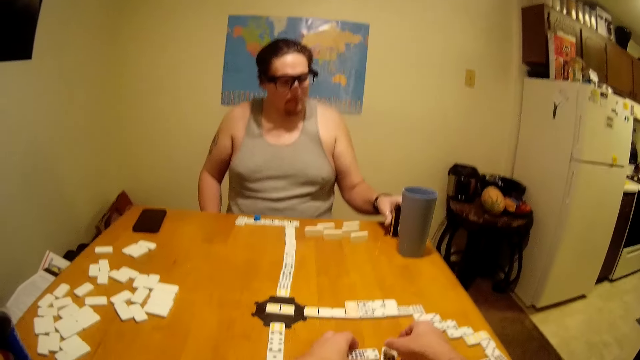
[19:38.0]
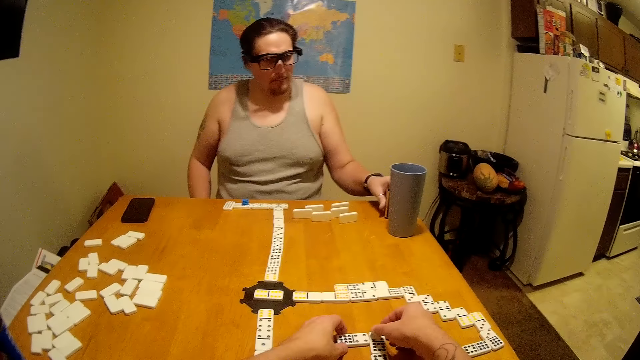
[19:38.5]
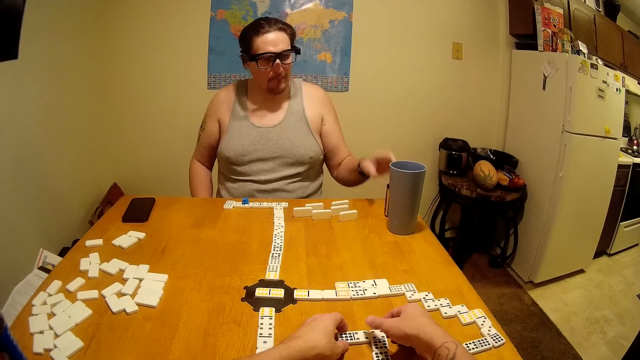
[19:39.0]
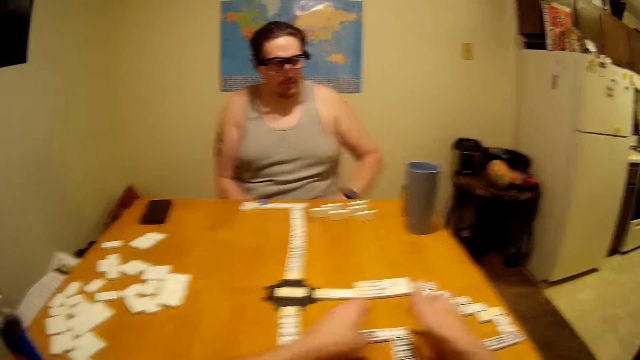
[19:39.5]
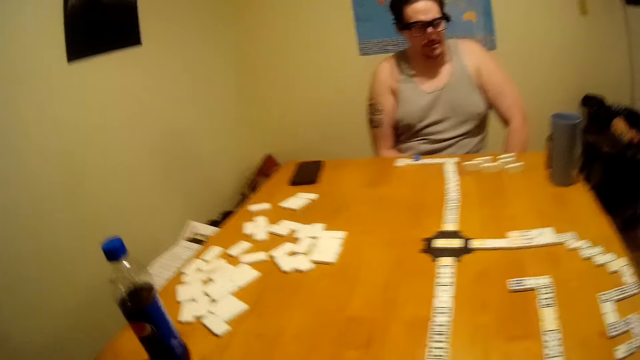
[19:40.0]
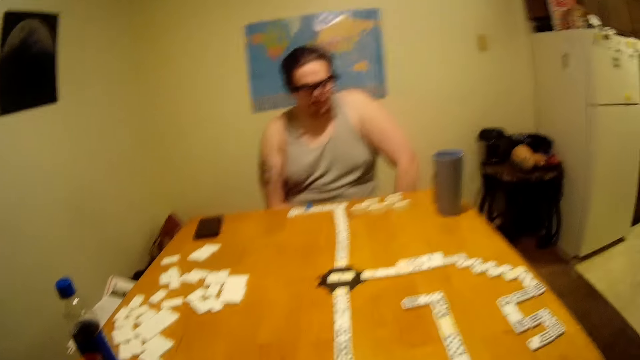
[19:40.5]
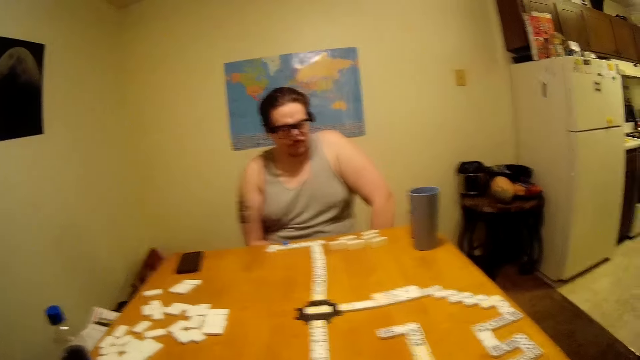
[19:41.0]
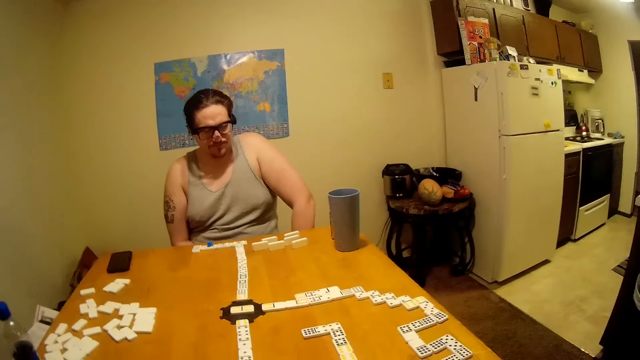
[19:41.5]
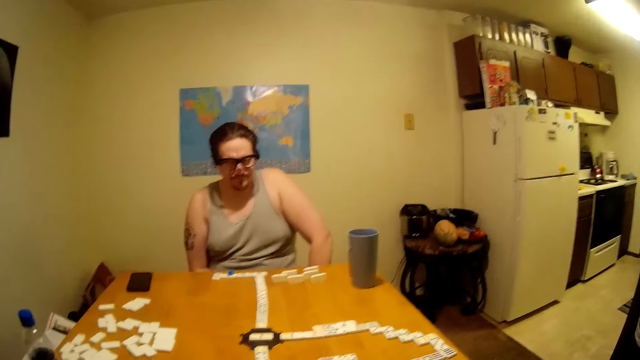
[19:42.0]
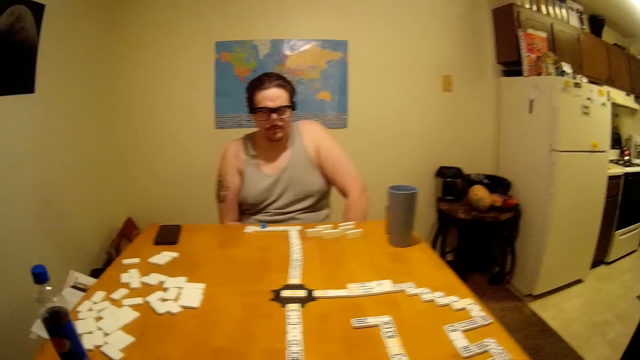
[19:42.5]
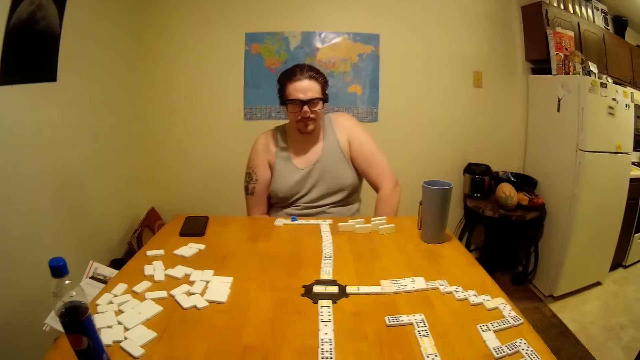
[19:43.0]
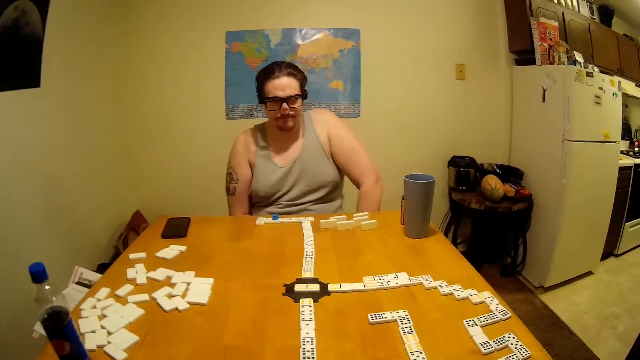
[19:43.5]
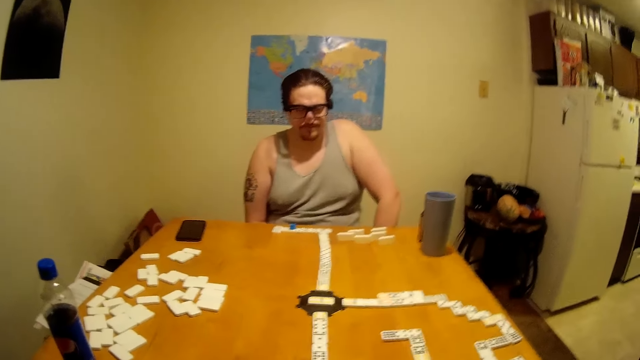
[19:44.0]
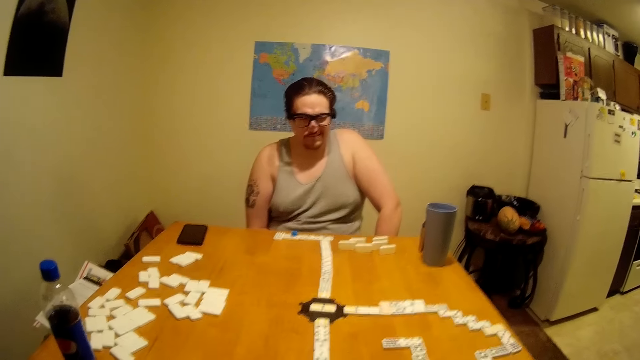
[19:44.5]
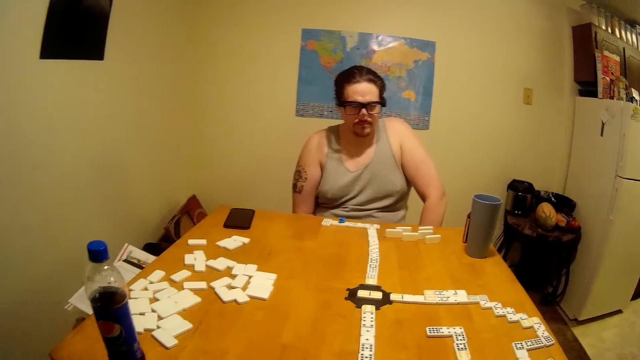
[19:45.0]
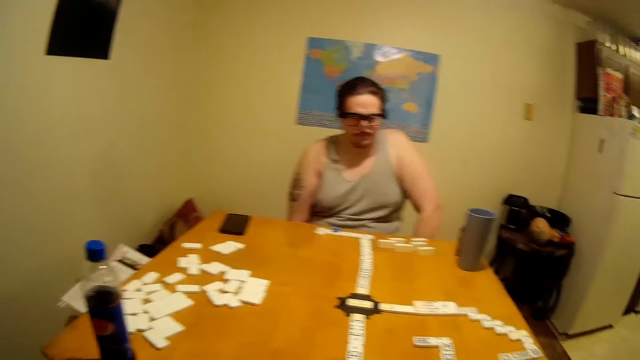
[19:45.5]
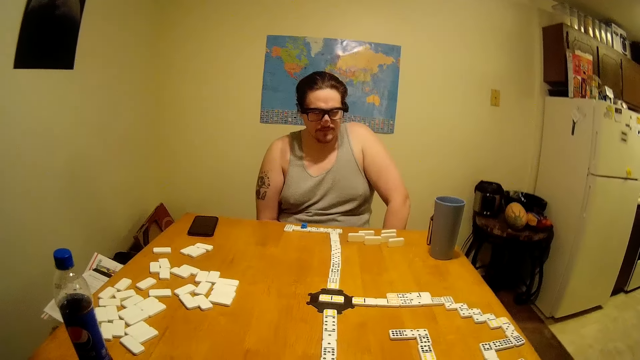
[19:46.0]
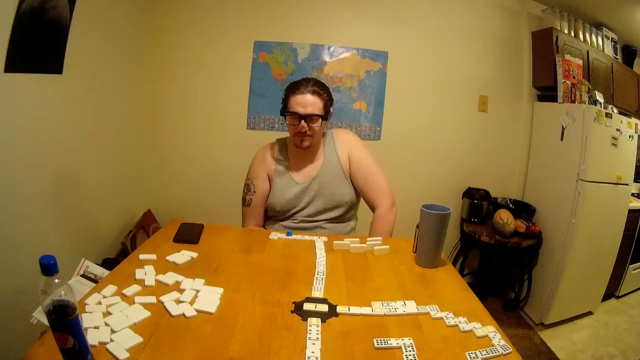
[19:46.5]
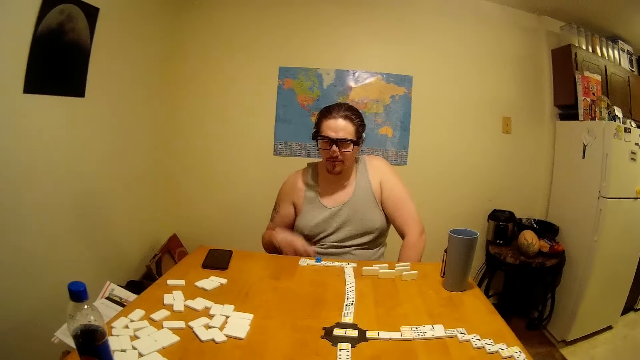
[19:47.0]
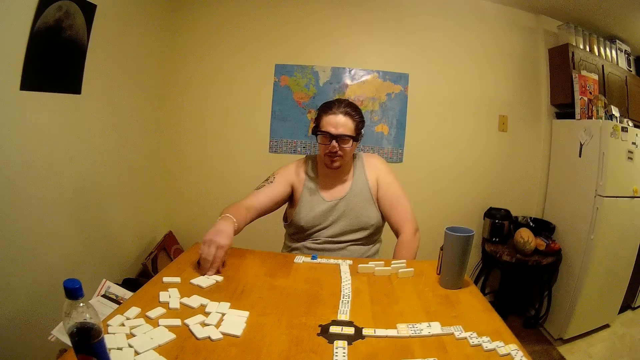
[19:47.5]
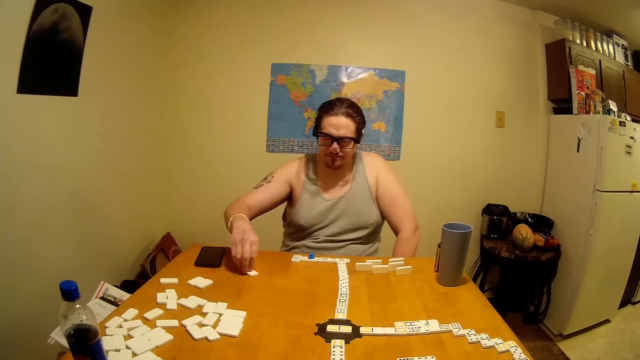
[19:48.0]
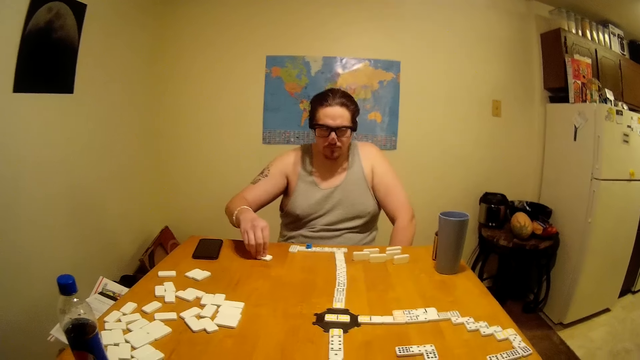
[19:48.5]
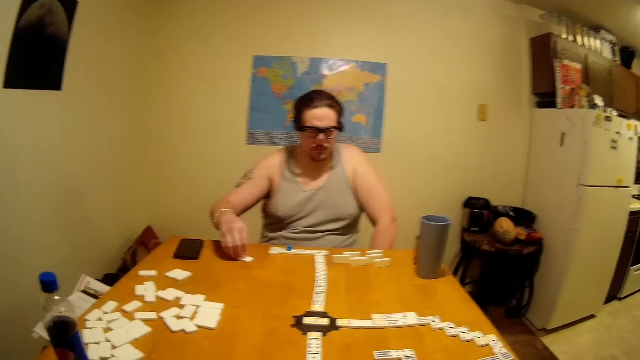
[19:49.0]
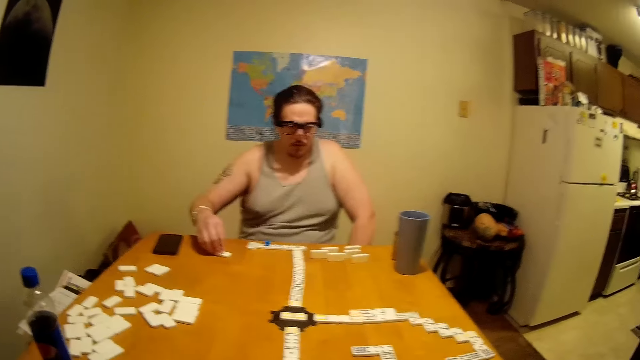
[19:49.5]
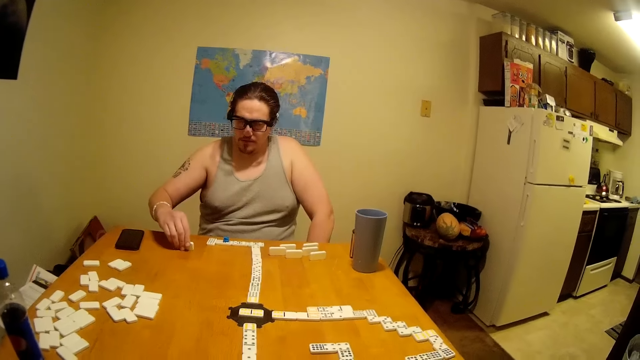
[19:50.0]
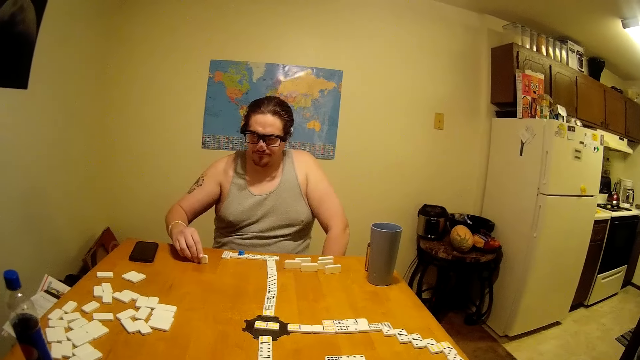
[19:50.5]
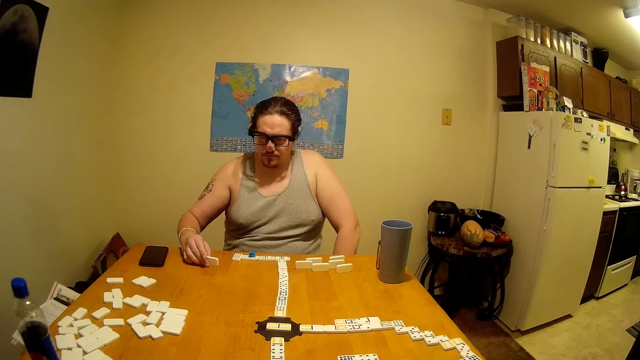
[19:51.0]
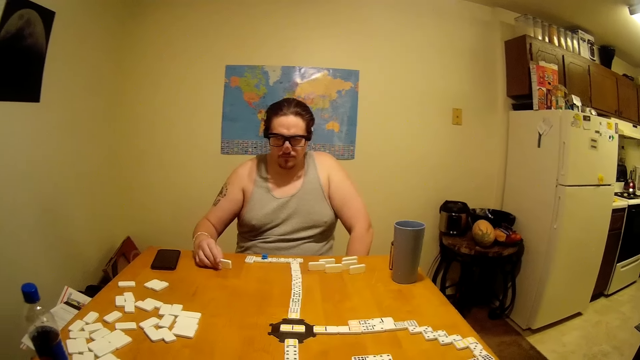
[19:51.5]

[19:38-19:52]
The camera wearer plays. A person plays the dominoes while talking. The person picks up the dominoes.

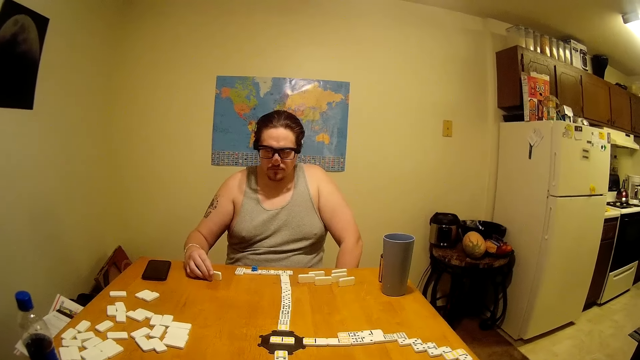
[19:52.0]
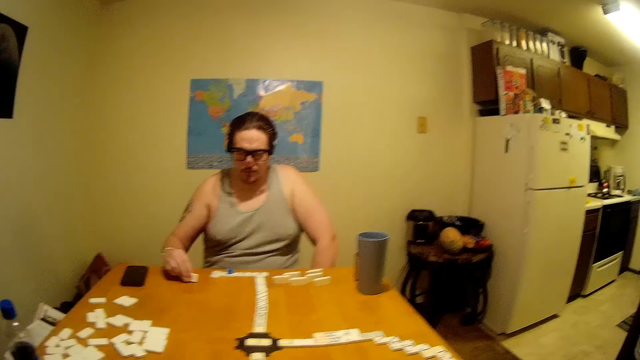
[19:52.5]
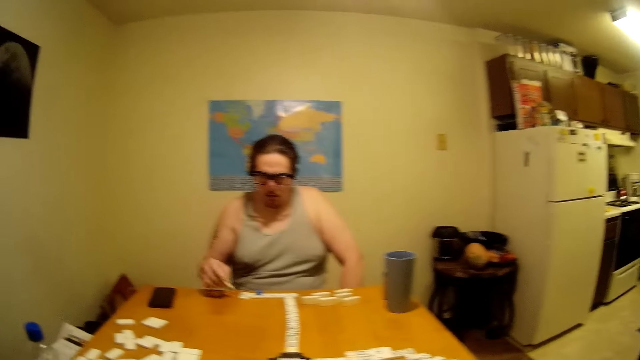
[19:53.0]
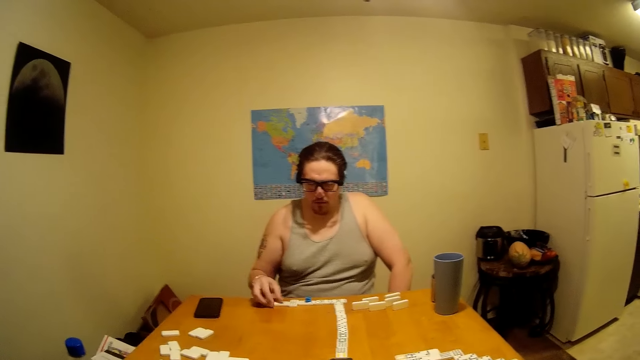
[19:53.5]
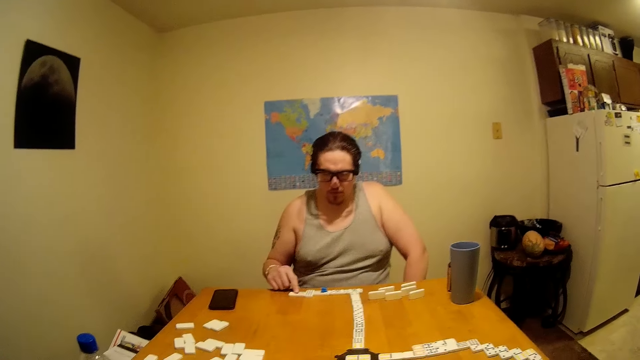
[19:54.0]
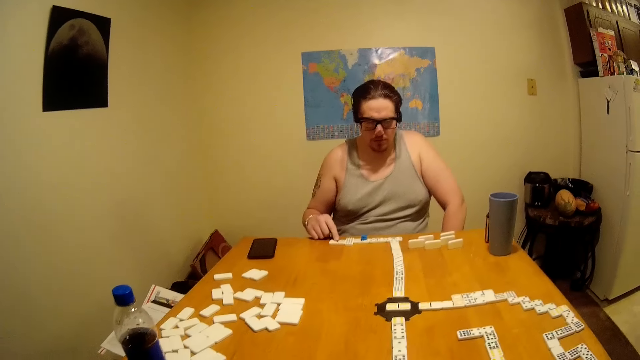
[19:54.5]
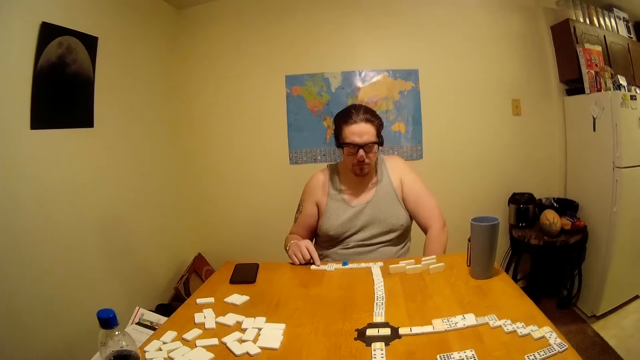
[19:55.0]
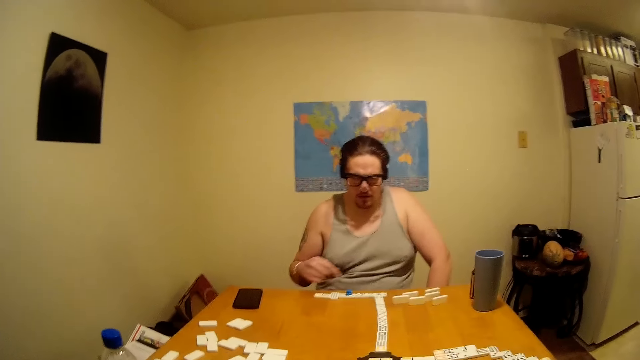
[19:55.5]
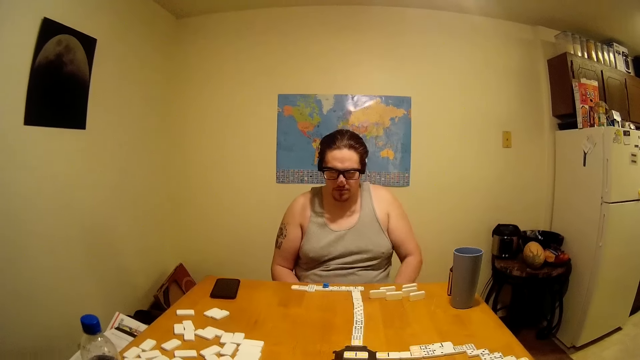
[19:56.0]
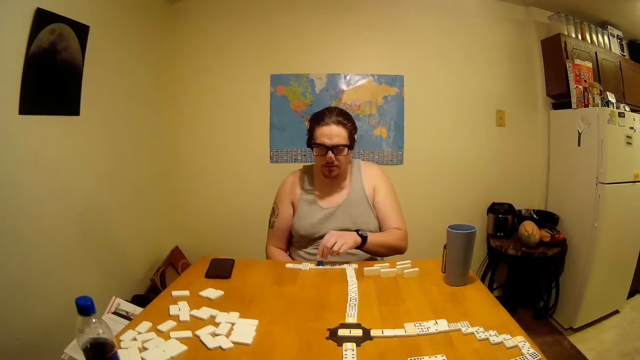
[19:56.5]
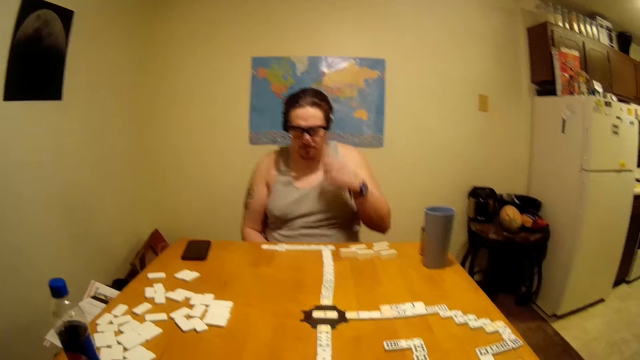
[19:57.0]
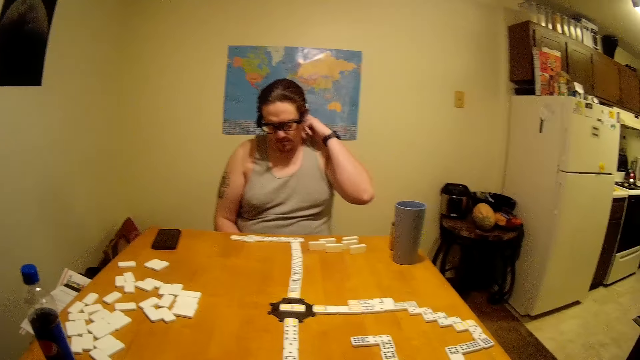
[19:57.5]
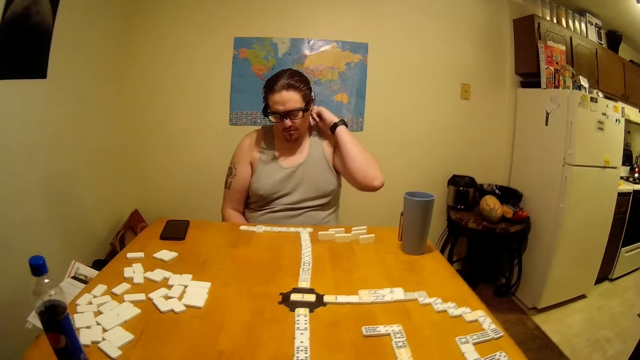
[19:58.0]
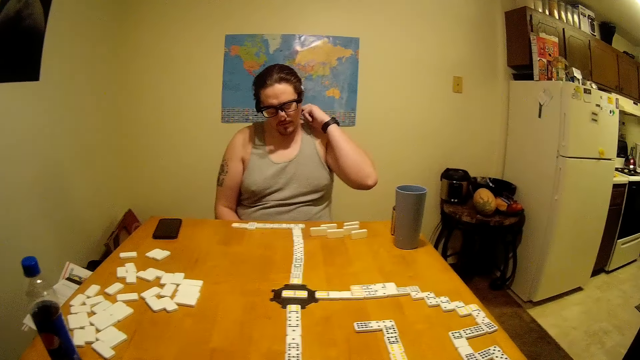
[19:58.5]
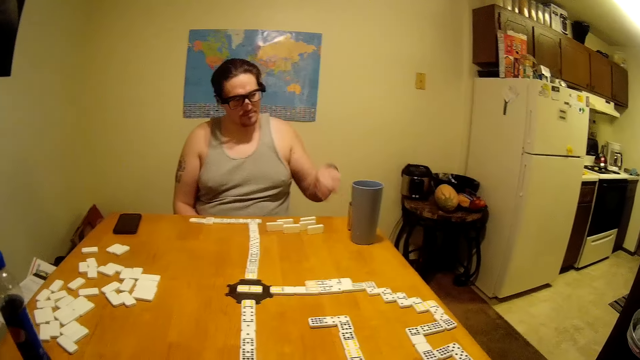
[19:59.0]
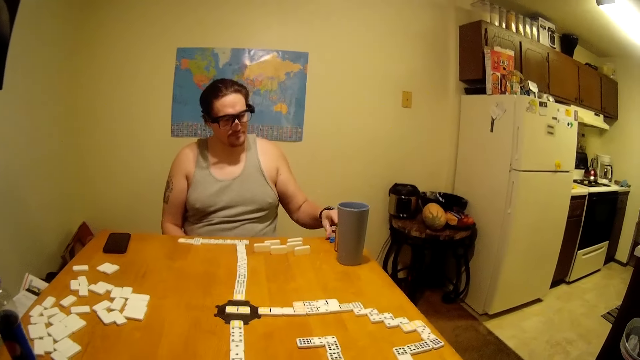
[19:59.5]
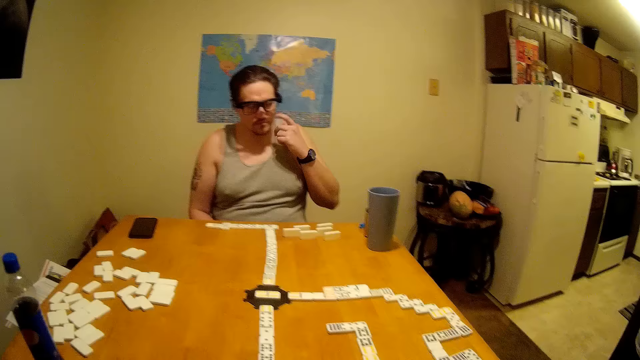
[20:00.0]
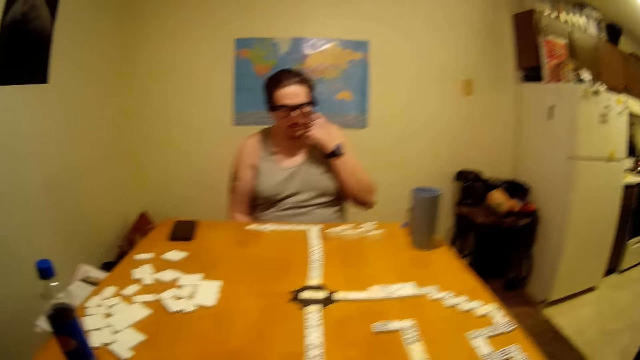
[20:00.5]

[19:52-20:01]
A person plays. The camera wearer talks. The person picks up dice, scratches his head and puts the dice aside.
